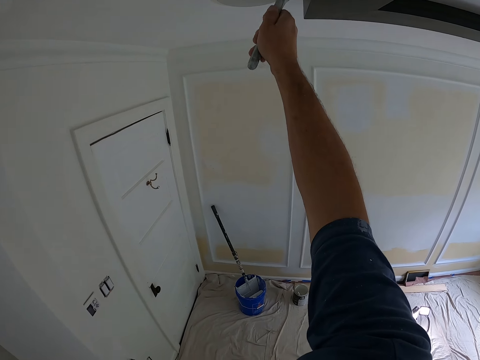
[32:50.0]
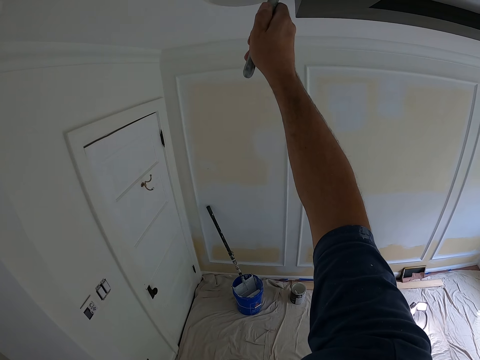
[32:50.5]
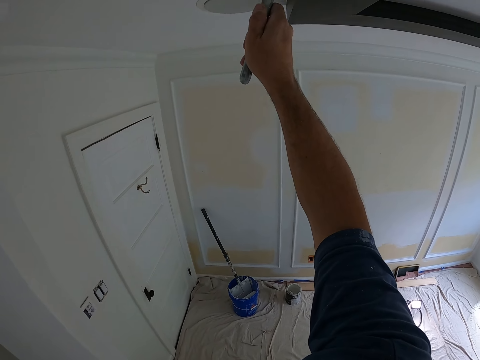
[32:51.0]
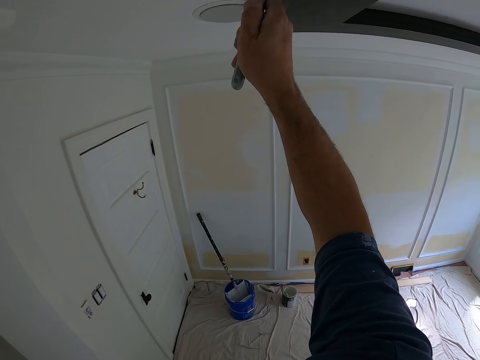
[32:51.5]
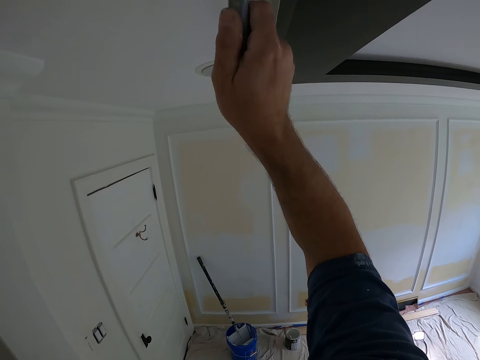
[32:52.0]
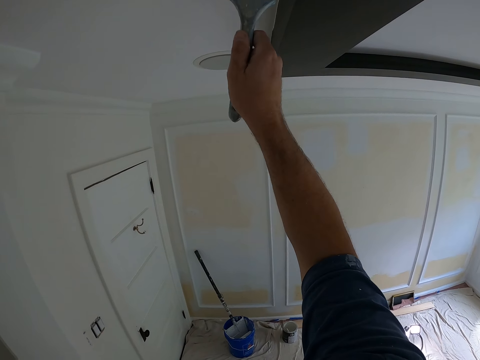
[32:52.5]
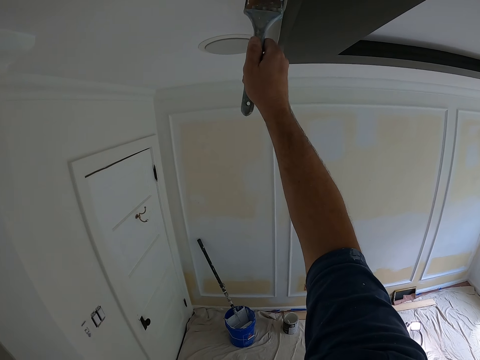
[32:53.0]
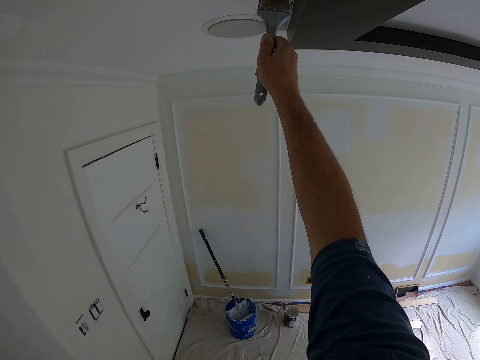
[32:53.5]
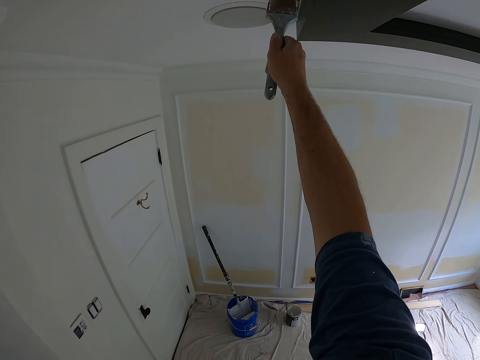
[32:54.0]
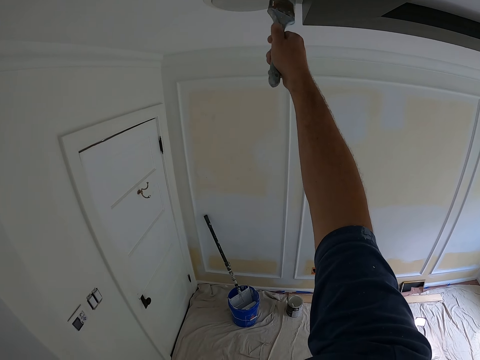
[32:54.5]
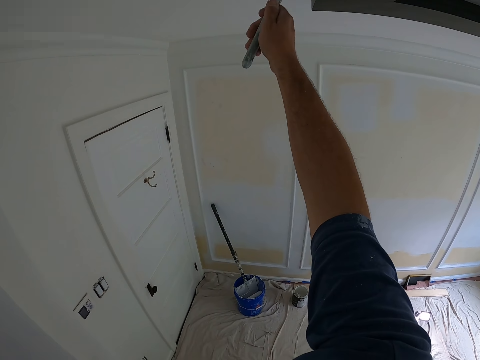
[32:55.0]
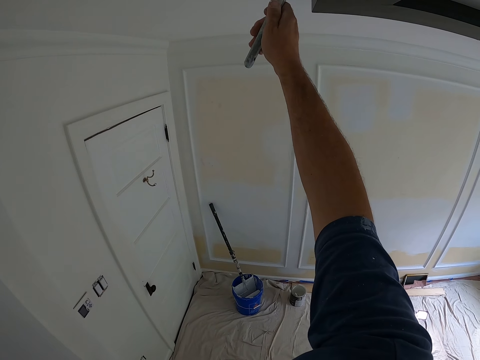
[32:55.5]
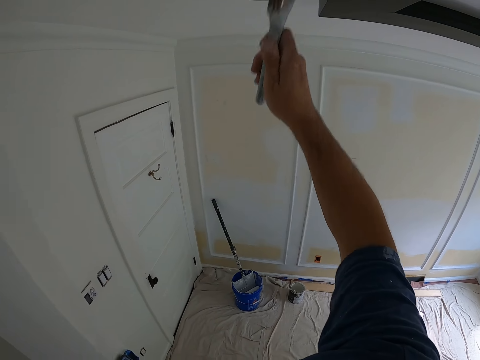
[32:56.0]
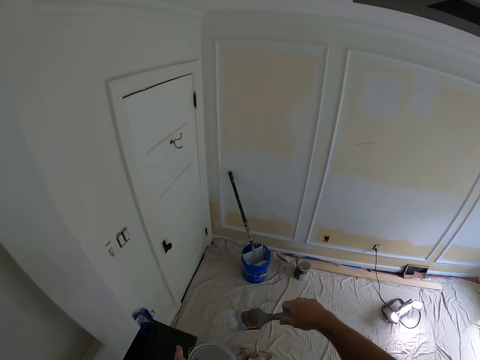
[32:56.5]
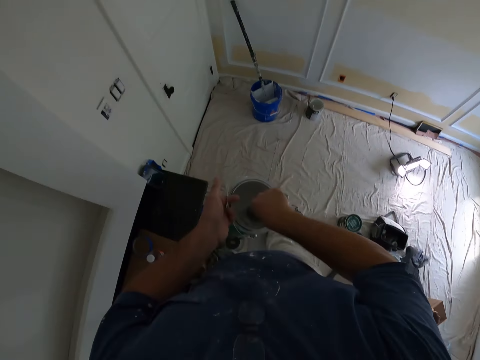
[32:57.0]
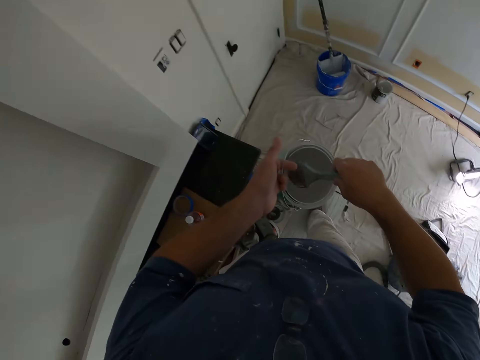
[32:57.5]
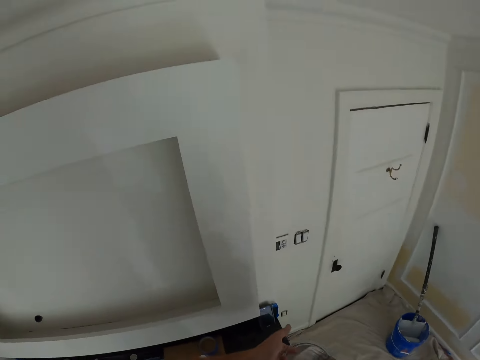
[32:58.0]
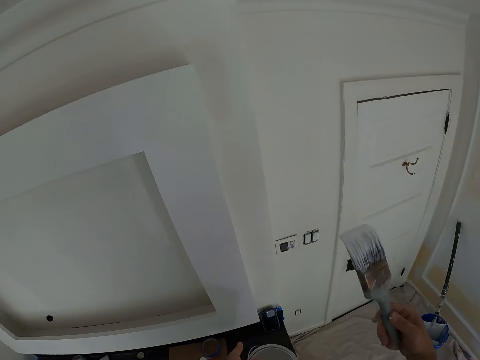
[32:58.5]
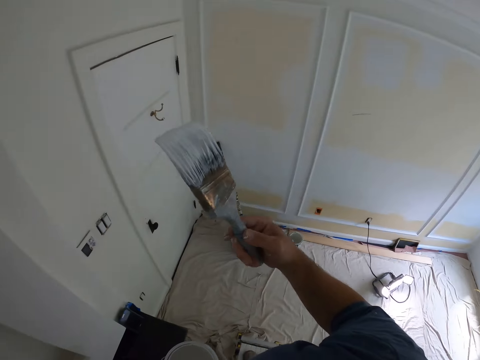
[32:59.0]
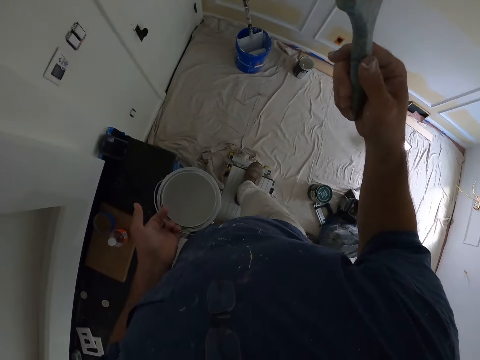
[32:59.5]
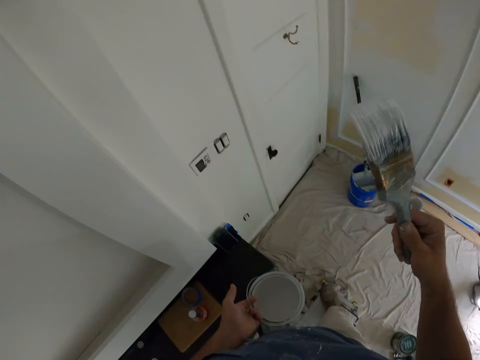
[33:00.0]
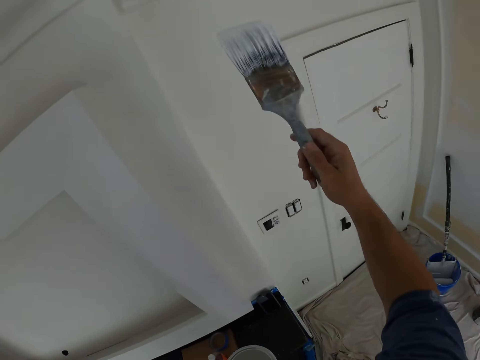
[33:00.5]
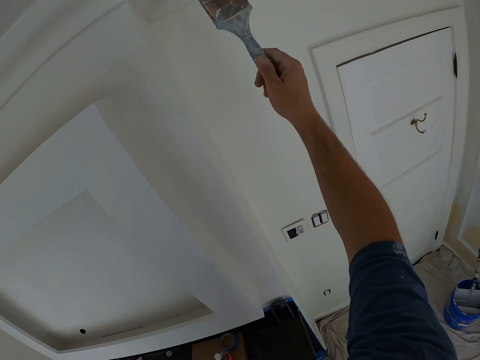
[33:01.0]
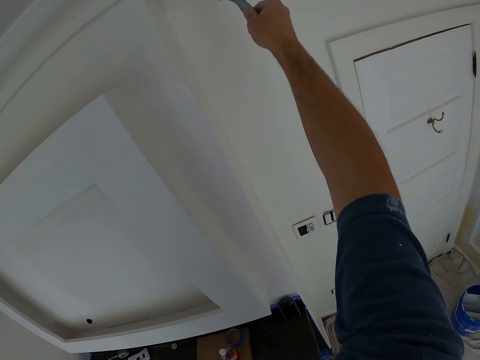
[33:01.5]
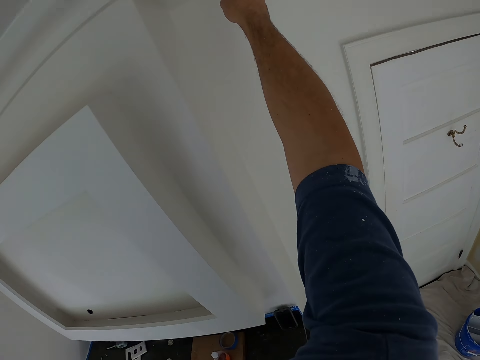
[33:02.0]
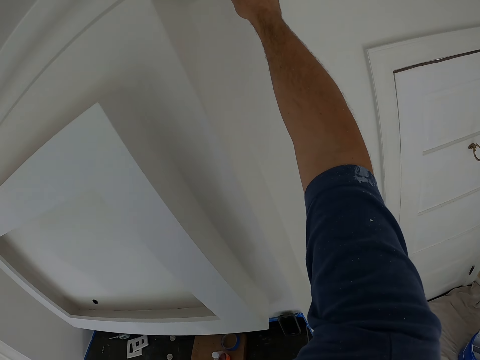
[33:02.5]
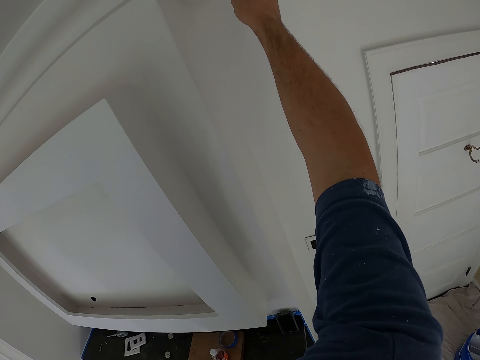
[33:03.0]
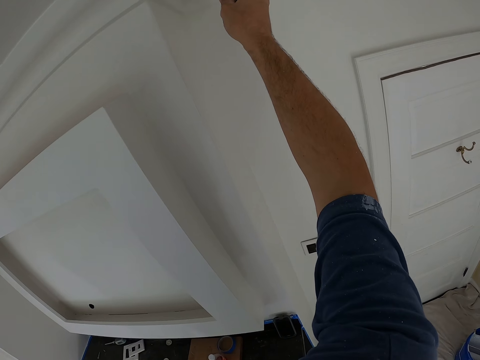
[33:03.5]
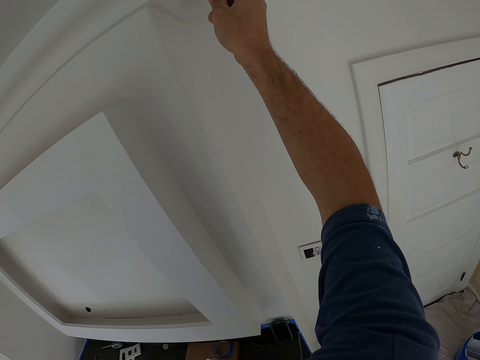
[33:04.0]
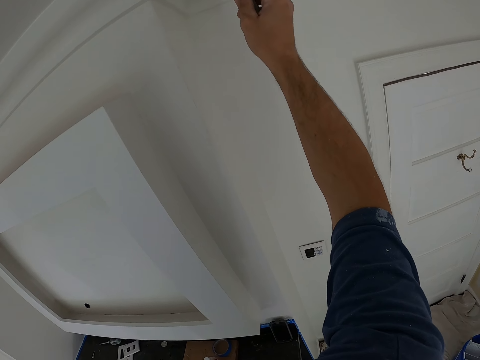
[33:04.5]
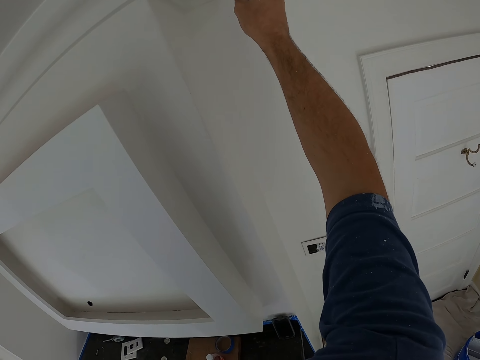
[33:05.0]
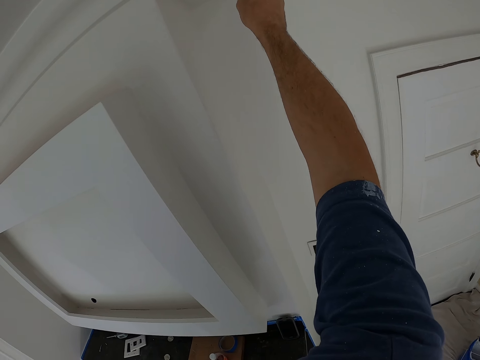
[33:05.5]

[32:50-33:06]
The camera wearer dips the paint brush in the paint can or tin. He lifts the brush from the tin. He paints the ceiling with the paint brush in his right hand. He paints the wall with the paint brush.

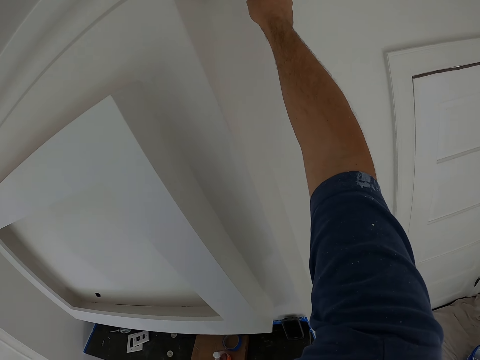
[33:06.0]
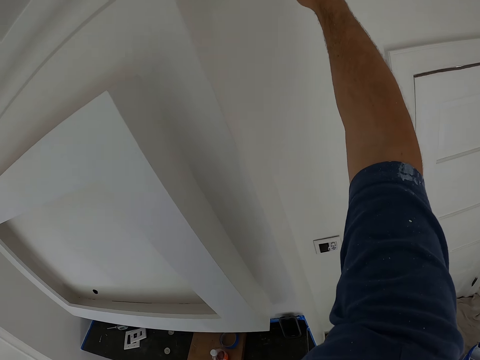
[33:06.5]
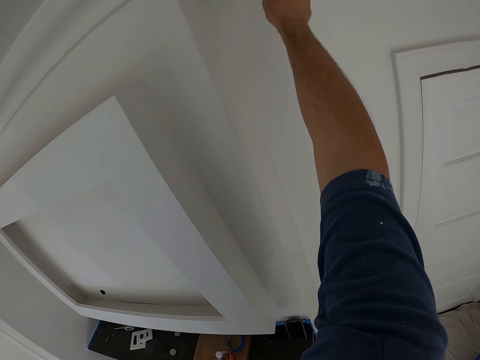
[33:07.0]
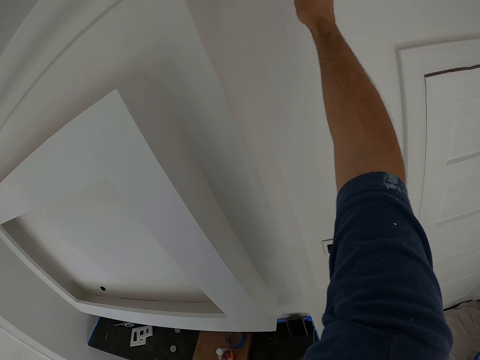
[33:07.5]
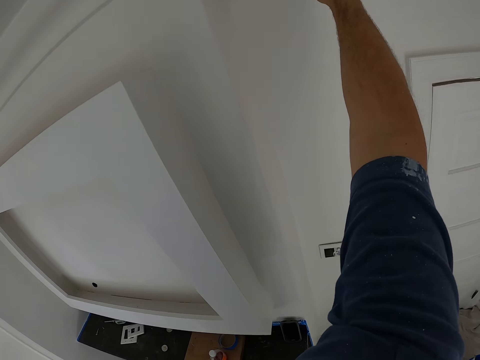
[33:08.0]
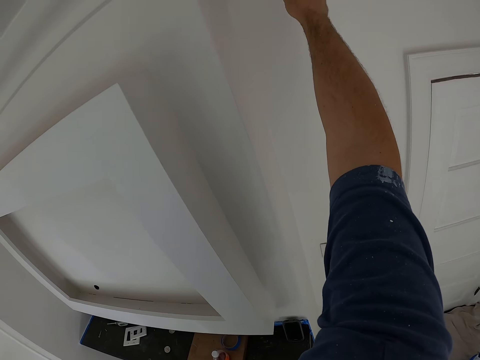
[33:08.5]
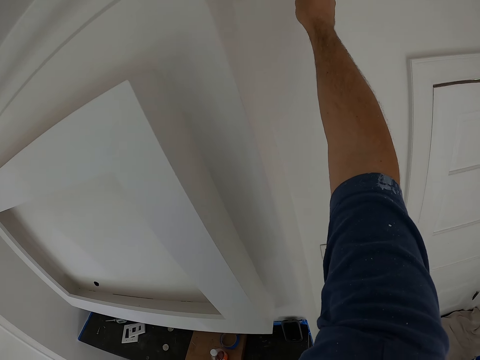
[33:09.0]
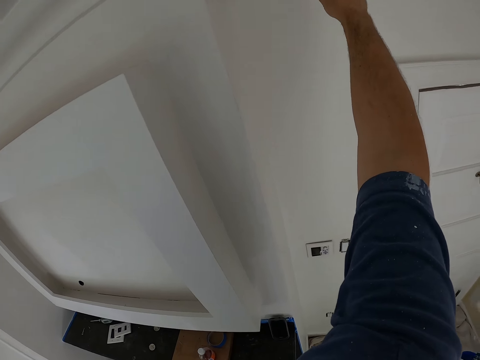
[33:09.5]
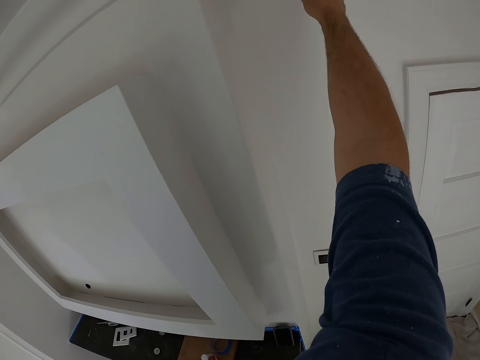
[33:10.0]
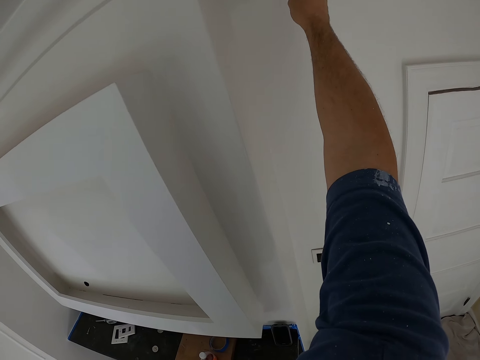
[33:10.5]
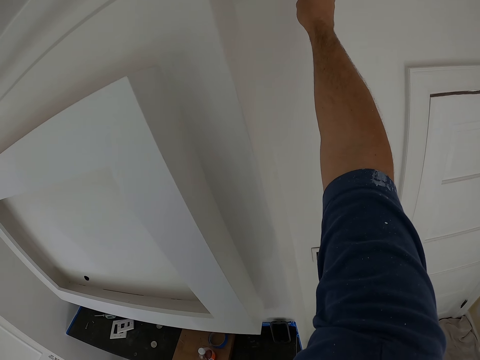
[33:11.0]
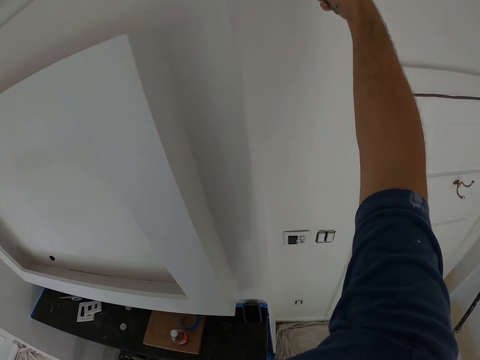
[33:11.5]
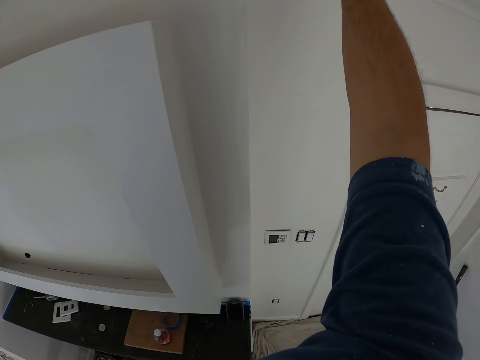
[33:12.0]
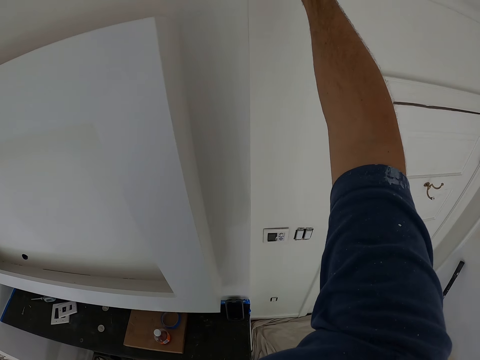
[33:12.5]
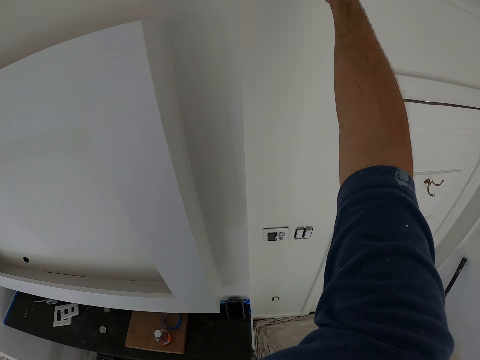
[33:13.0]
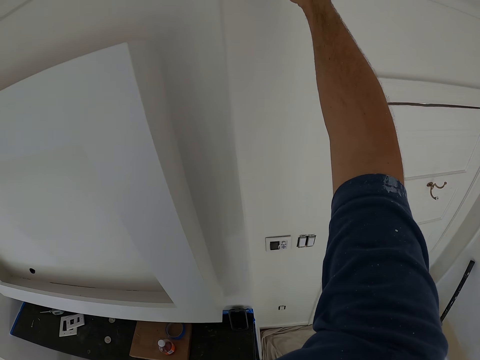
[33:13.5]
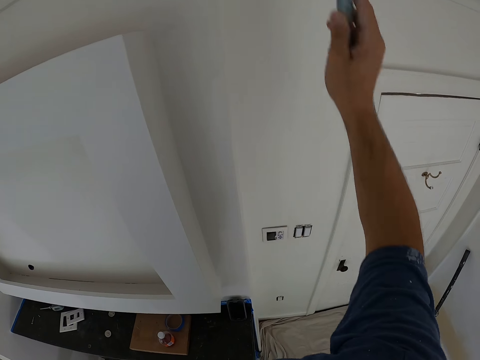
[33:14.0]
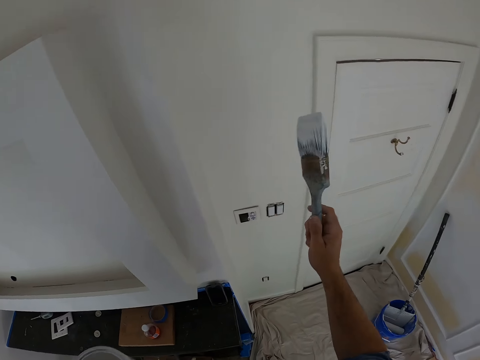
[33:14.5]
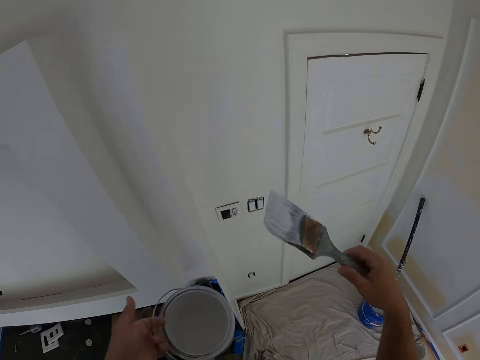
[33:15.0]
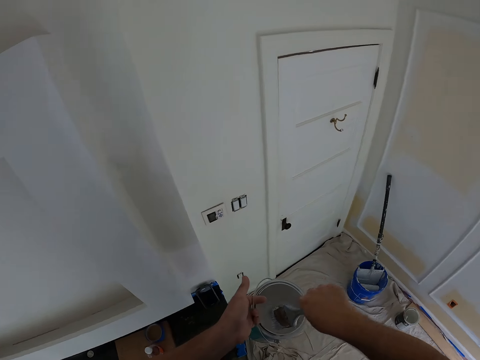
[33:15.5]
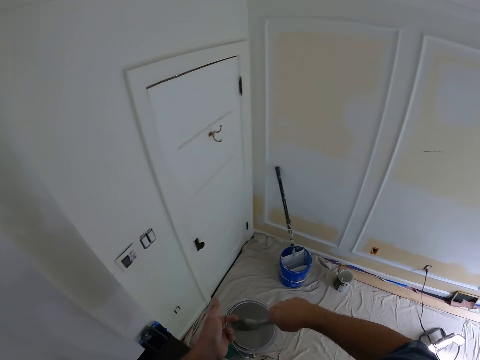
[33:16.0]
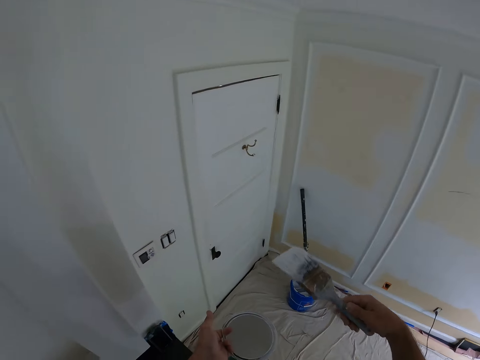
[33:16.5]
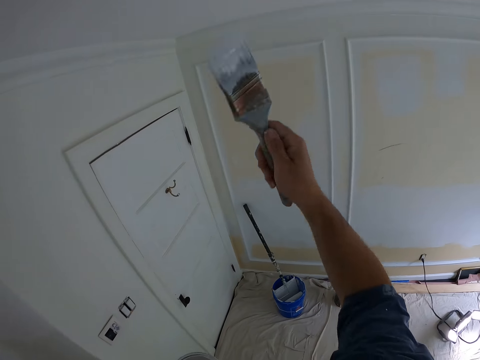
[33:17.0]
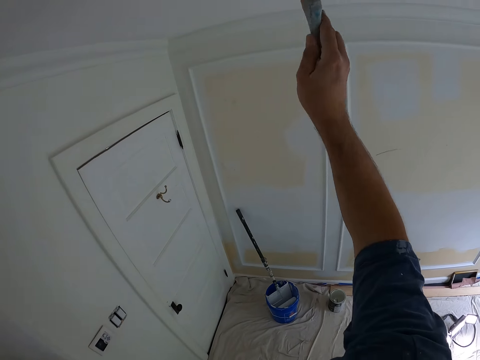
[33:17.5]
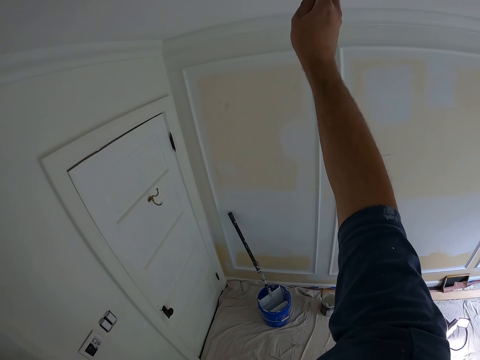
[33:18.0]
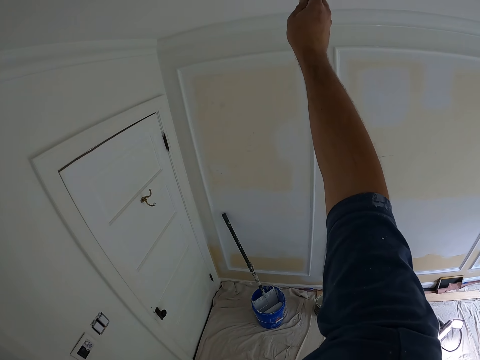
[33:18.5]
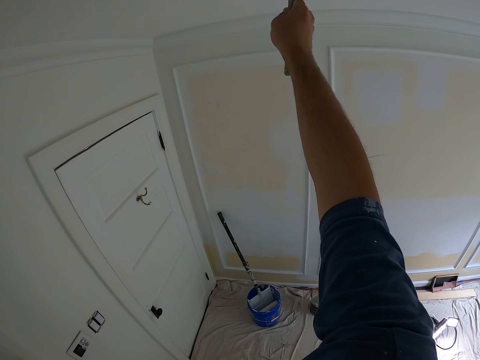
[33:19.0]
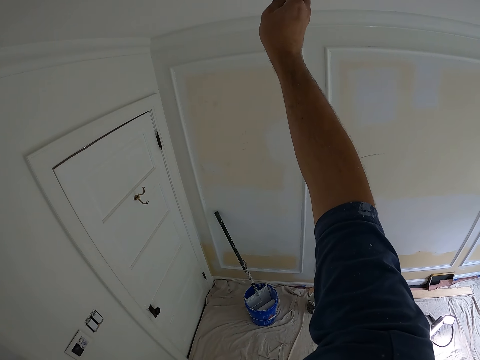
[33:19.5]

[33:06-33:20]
The camera wearer lifts up the brush. He dips the paint brush in the paint can. He paints the ceiling or wall with the paint brush in his right hand.
